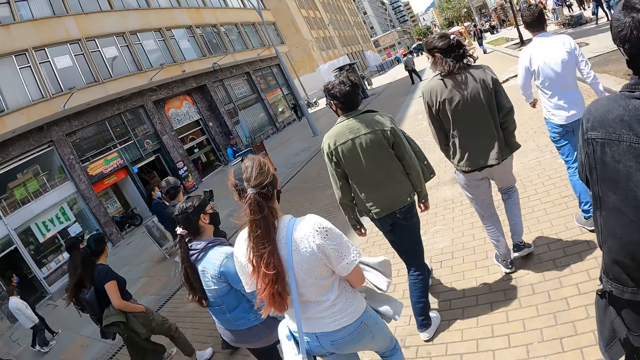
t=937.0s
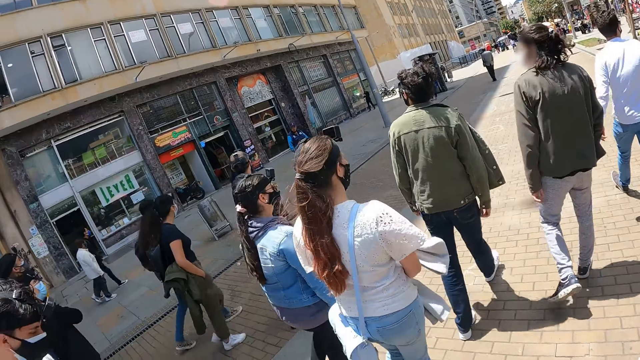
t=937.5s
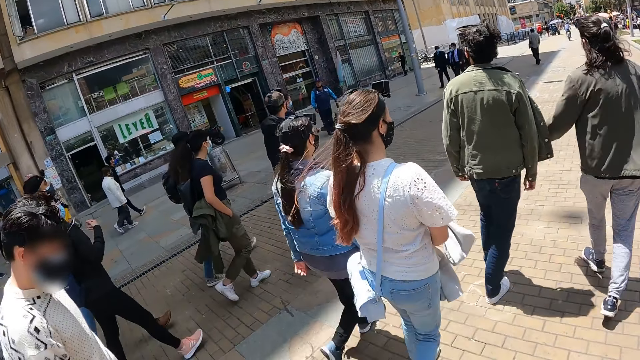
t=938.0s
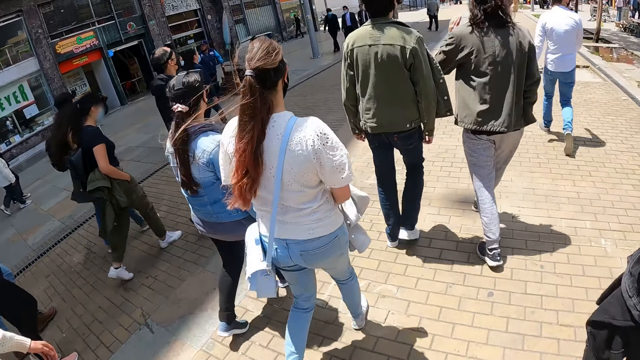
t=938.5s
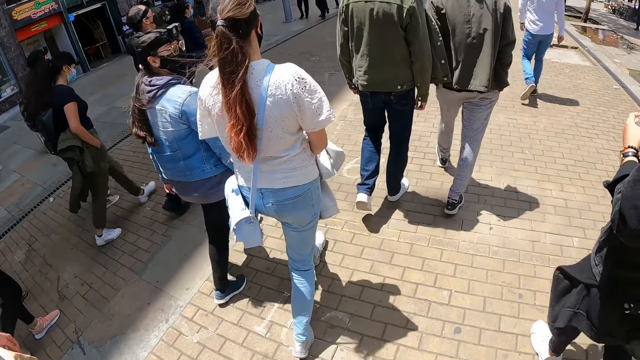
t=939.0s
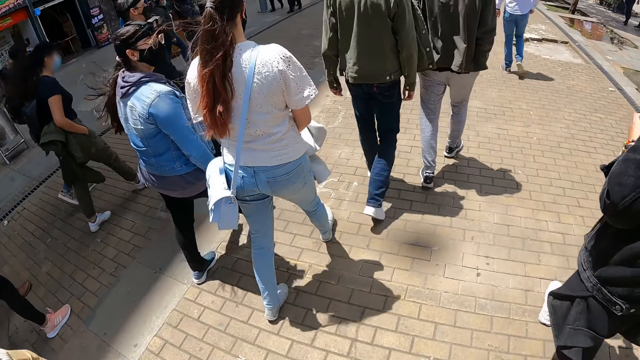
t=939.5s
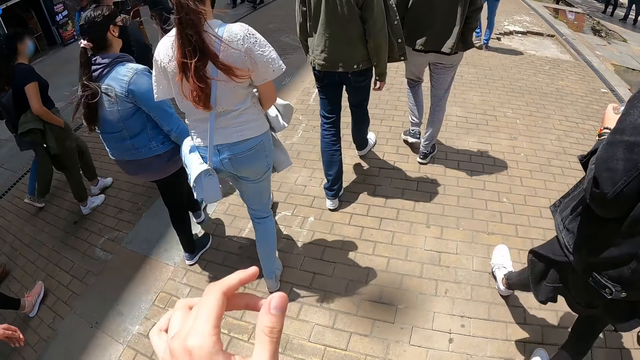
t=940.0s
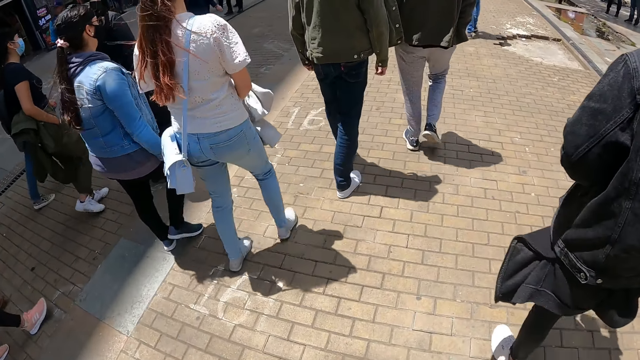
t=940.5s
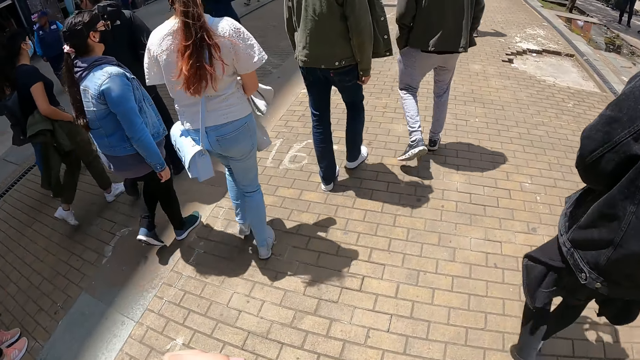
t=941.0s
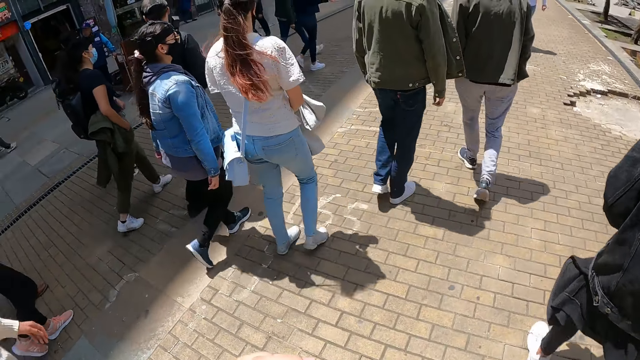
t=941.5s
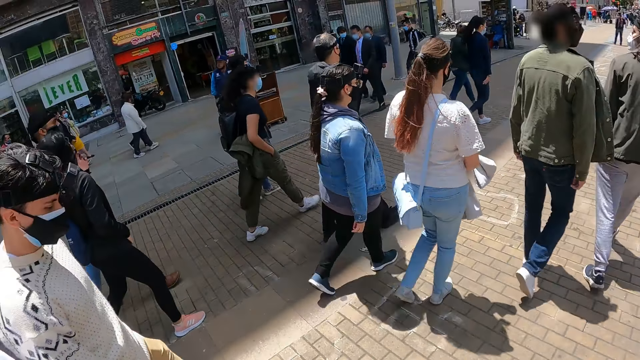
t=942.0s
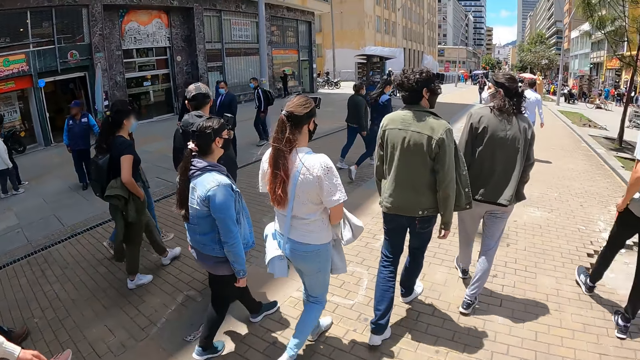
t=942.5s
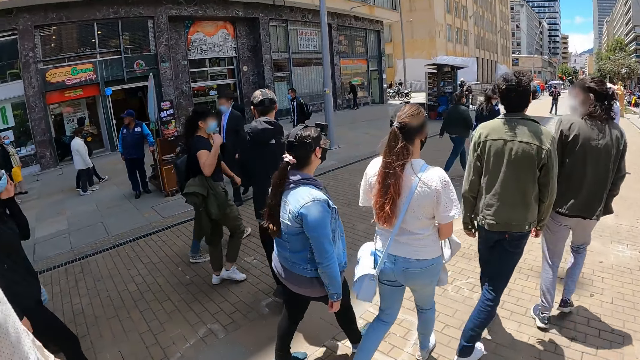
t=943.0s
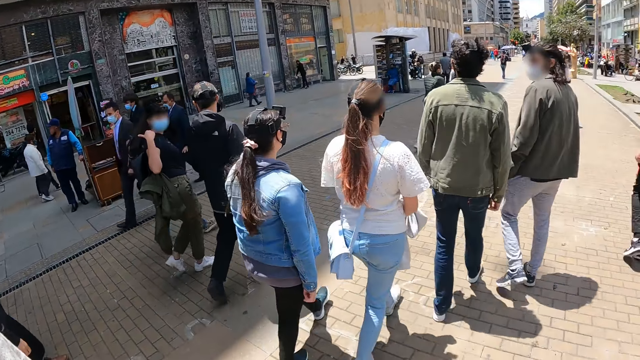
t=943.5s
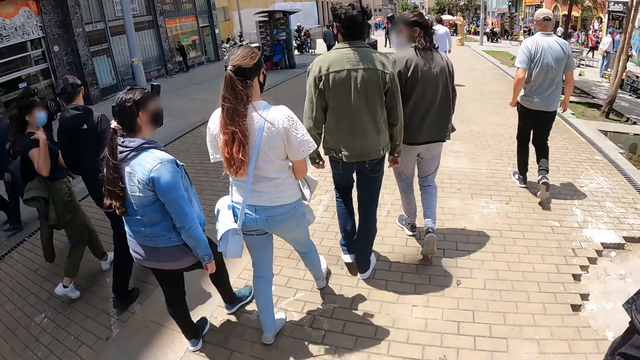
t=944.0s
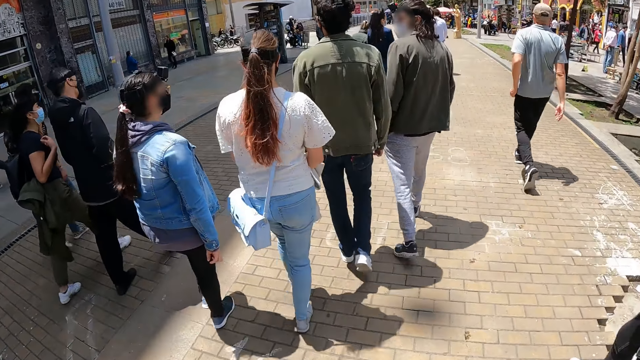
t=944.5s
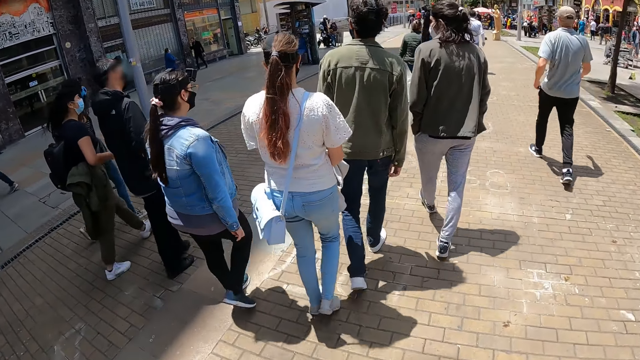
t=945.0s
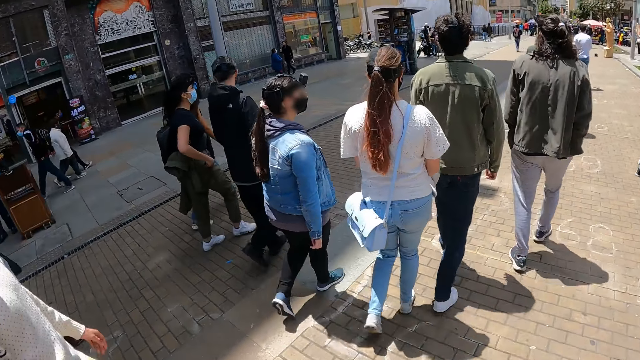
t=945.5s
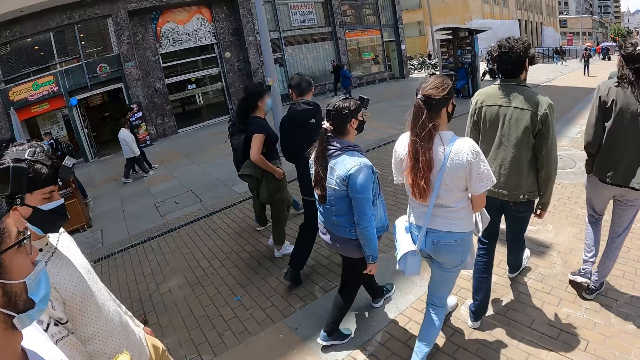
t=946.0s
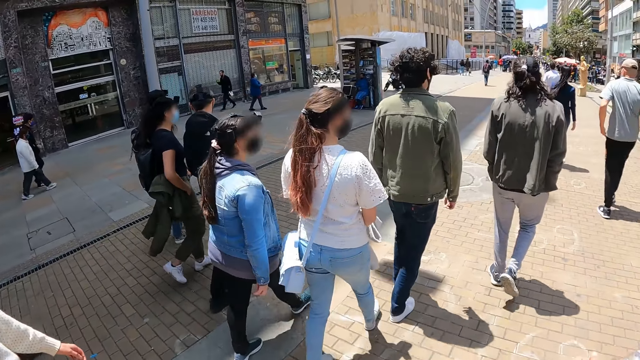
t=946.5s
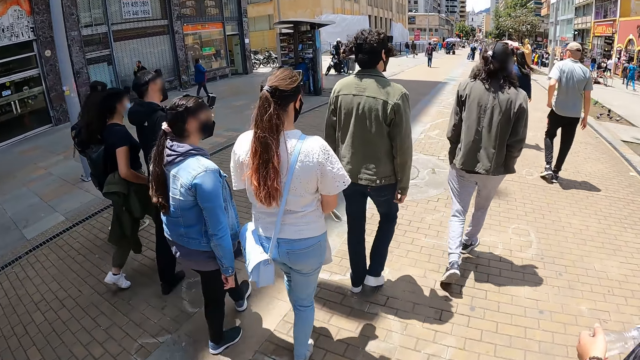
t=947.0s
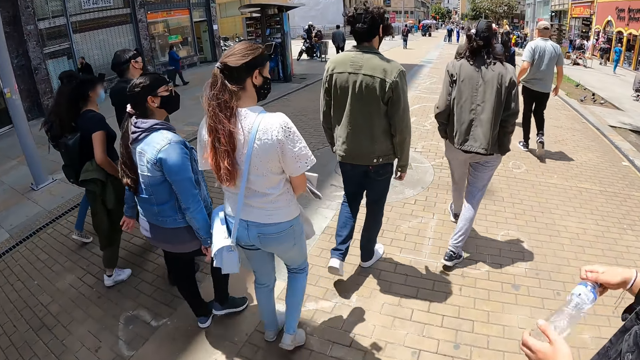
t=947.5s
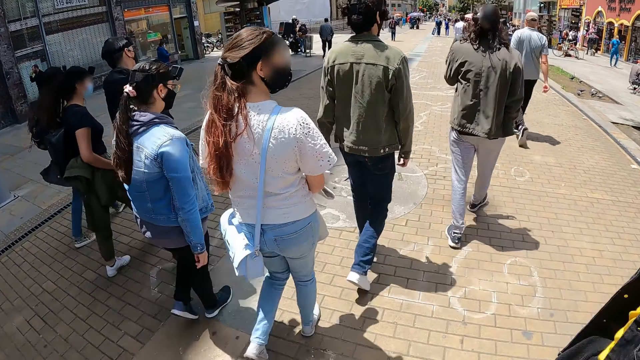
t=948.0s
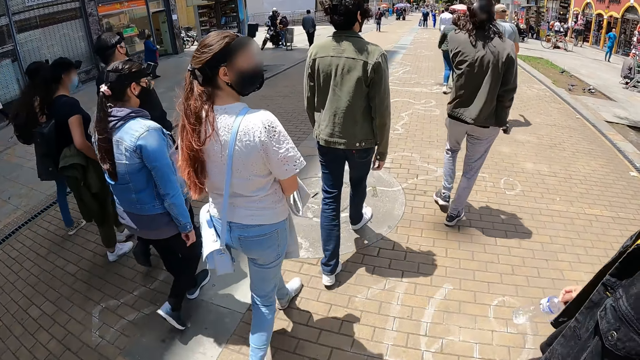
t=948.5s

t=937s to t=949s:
A man walks around. The camera wearer records the video.

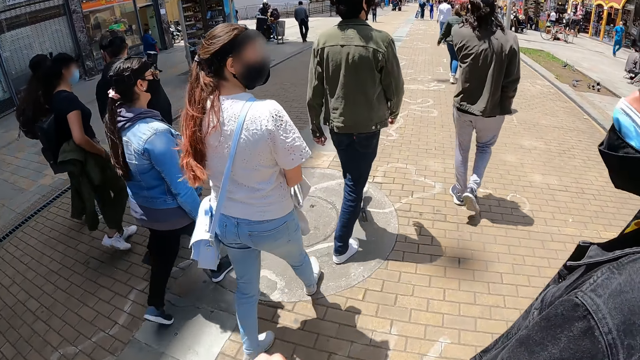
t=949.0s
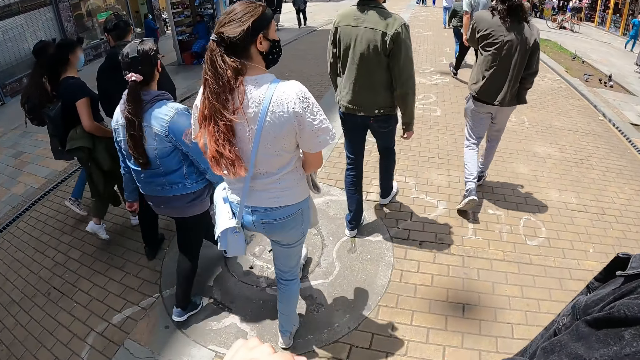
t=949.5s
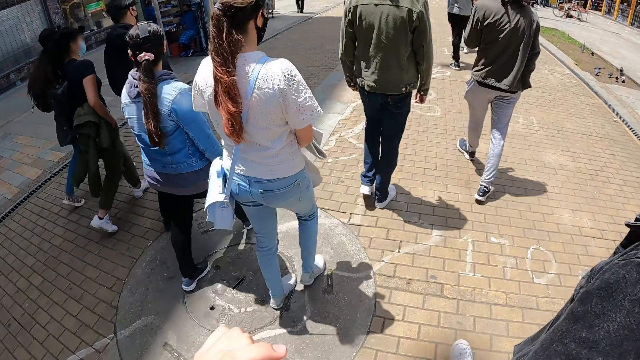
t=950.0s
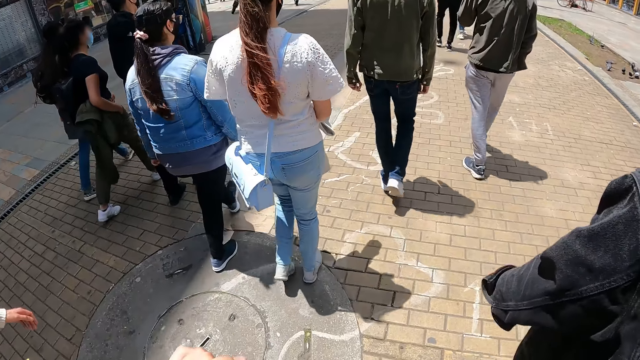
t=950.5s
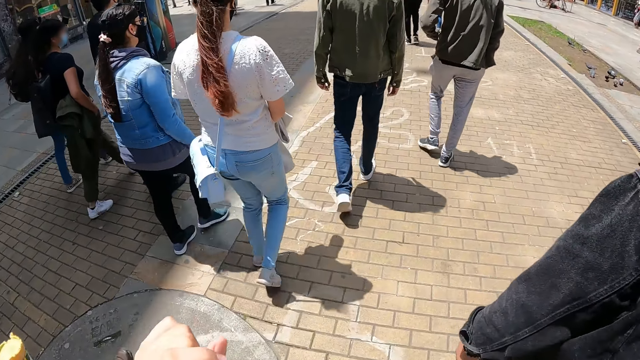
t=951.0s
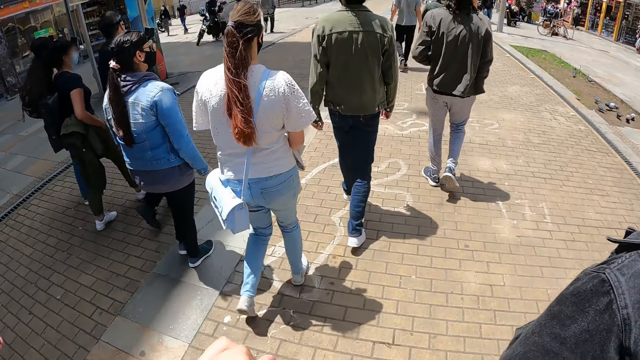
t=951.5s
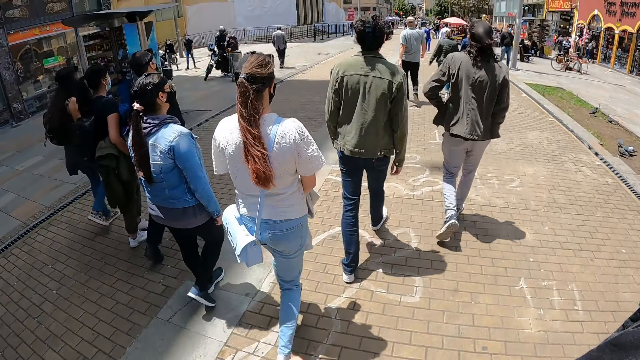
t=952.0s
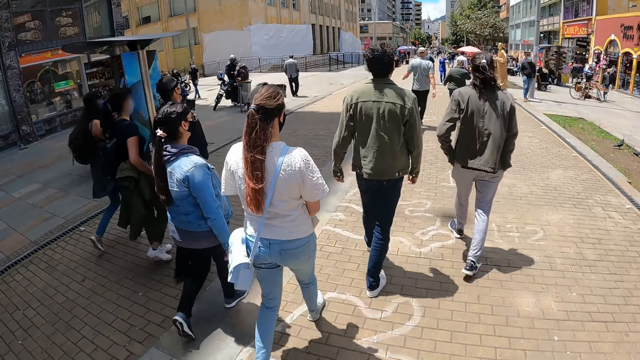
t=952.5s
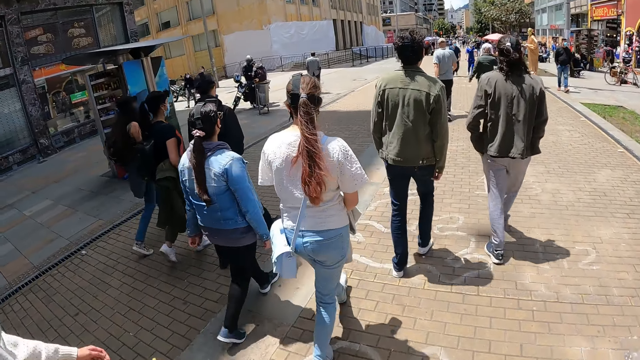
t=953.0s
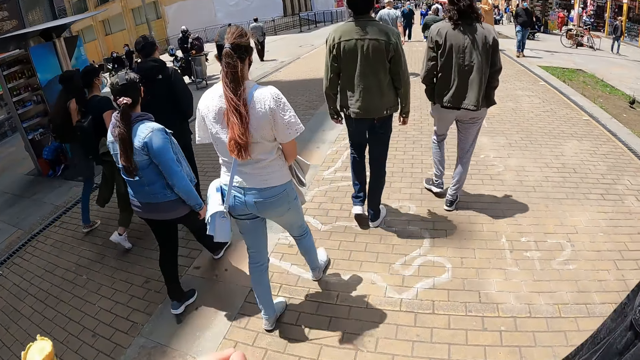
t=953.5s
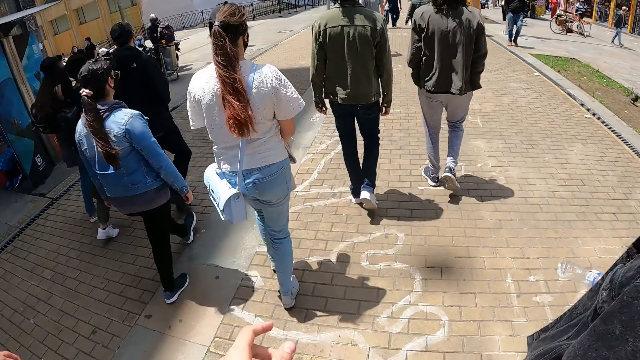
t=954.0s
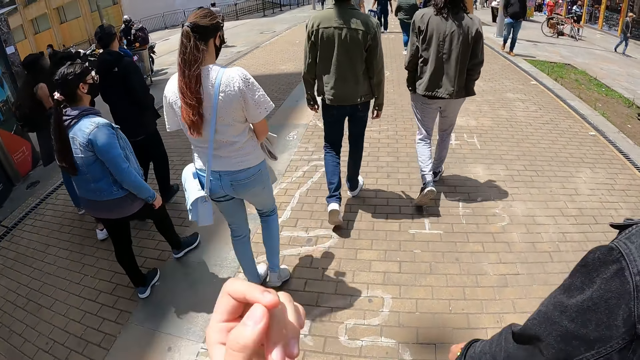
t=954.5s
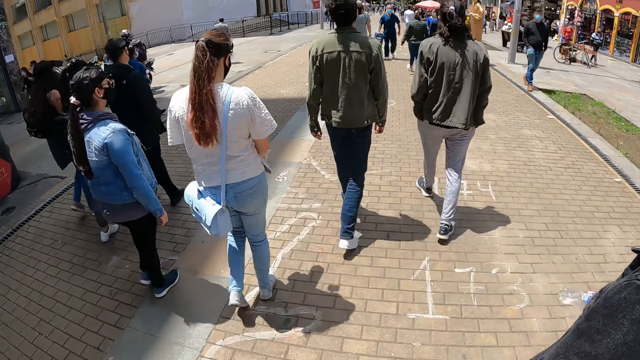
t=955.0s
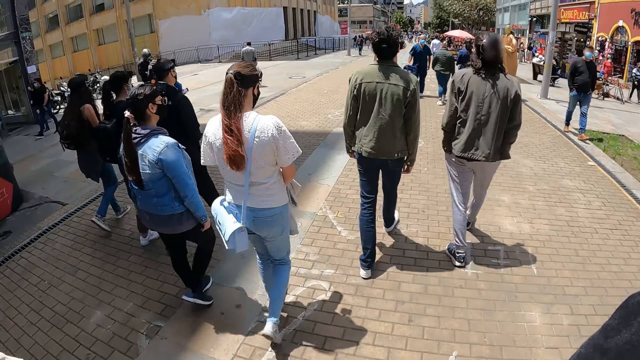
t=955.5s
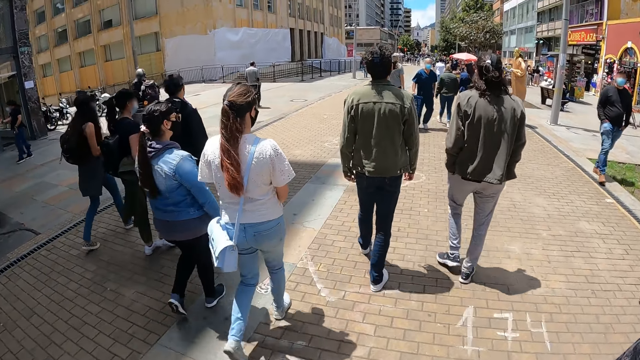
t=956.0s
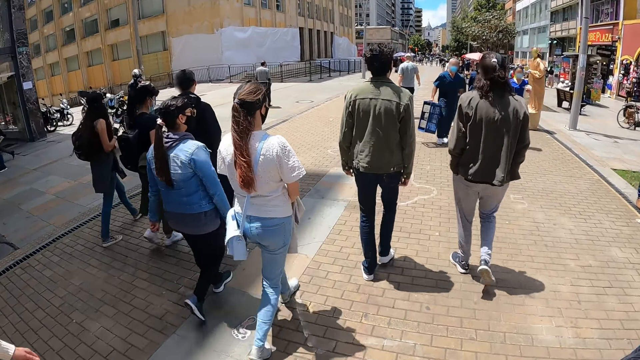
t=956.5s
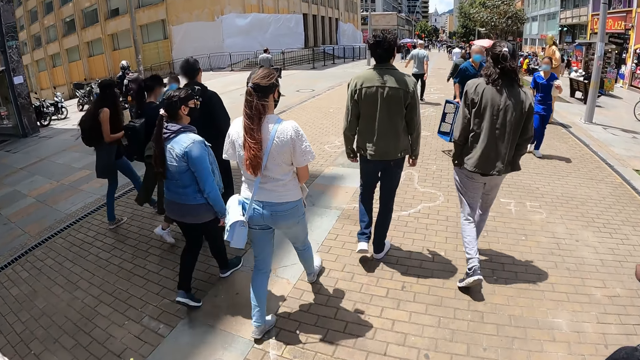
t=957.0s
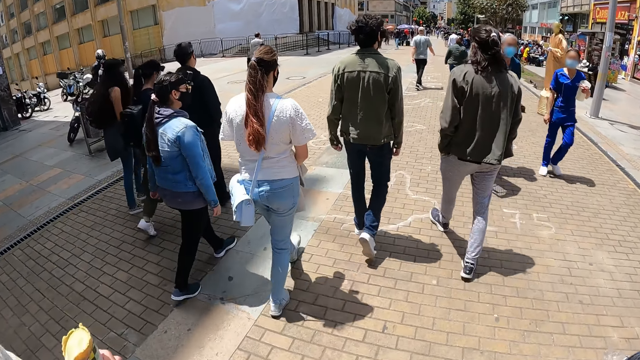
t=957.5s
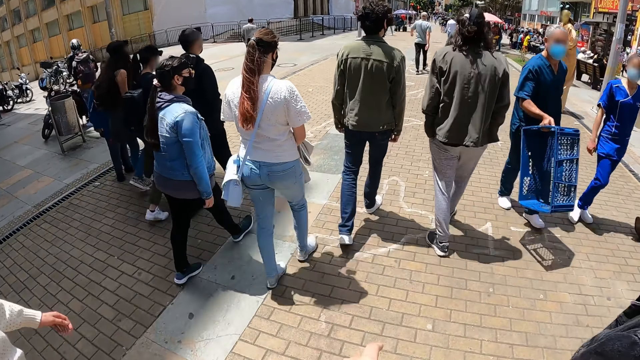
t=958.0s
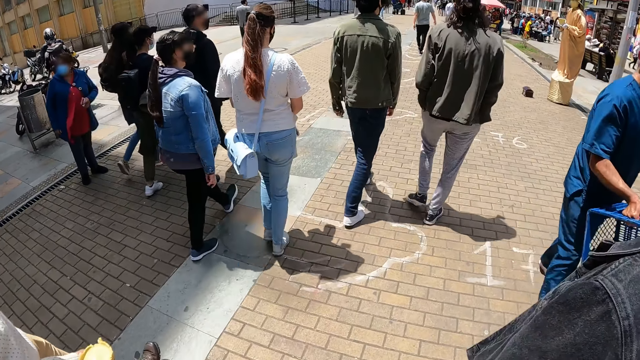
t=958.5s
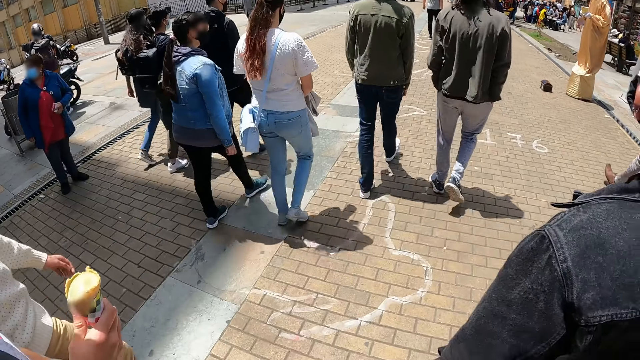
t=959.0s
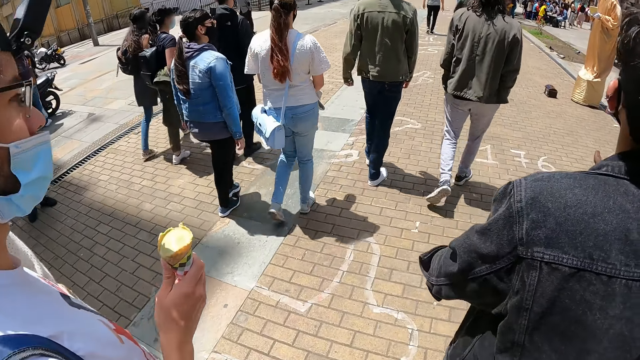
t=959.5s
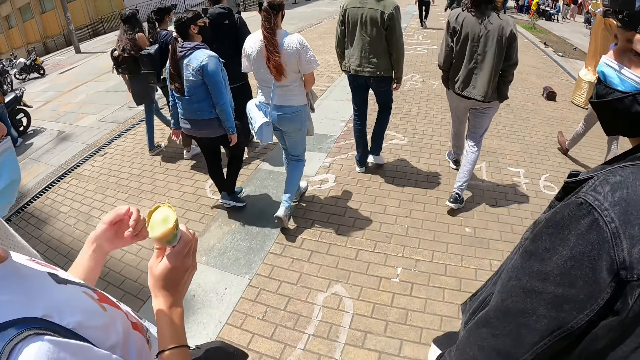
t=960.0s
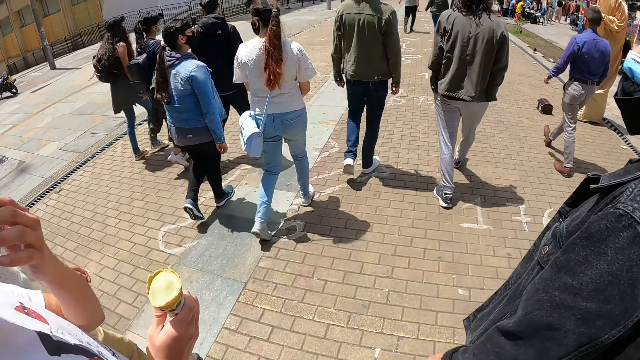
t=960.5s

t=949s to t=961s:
A woman walks around. A man walks around.
